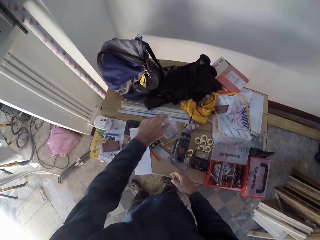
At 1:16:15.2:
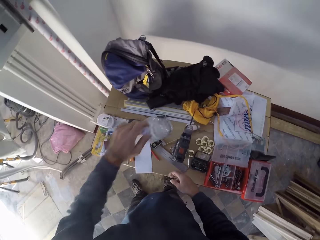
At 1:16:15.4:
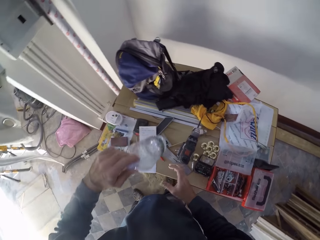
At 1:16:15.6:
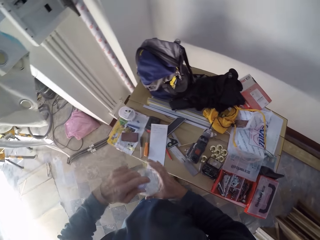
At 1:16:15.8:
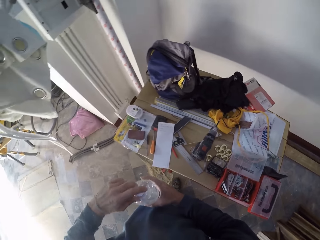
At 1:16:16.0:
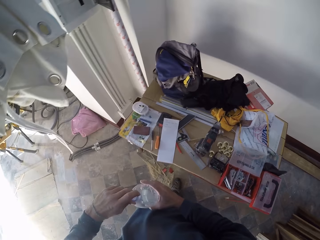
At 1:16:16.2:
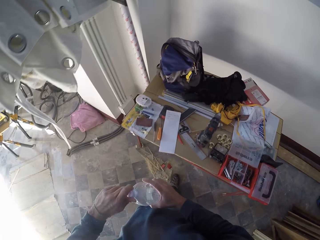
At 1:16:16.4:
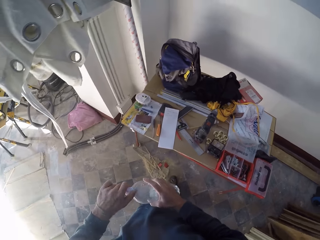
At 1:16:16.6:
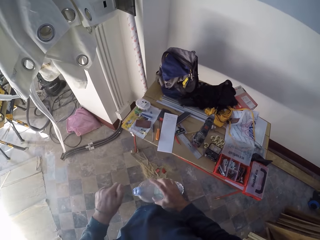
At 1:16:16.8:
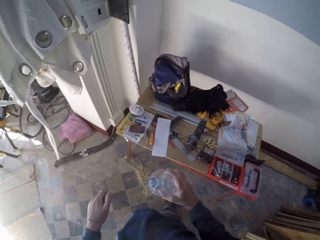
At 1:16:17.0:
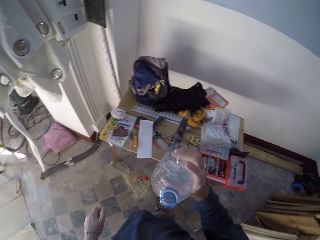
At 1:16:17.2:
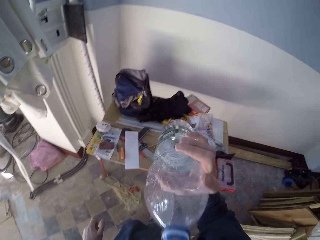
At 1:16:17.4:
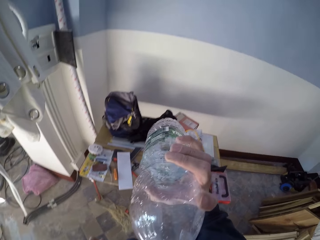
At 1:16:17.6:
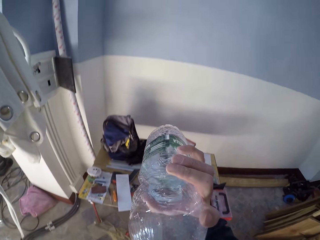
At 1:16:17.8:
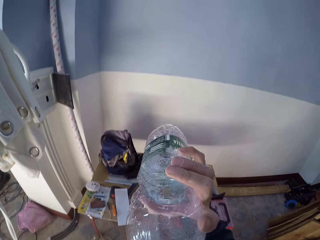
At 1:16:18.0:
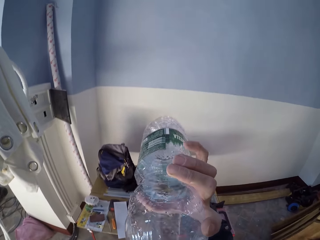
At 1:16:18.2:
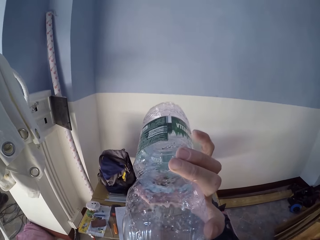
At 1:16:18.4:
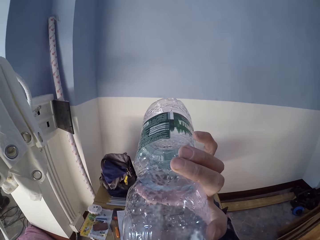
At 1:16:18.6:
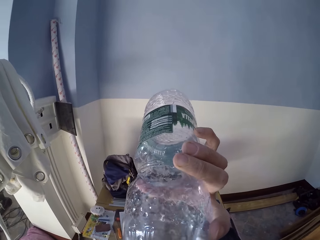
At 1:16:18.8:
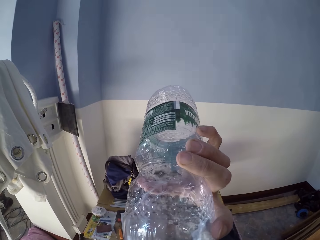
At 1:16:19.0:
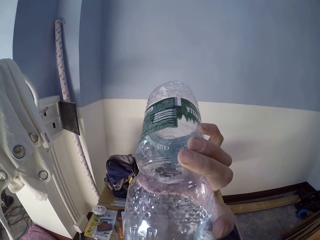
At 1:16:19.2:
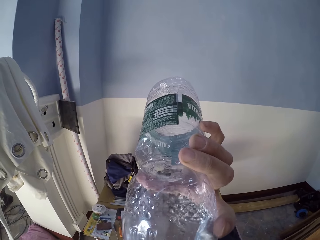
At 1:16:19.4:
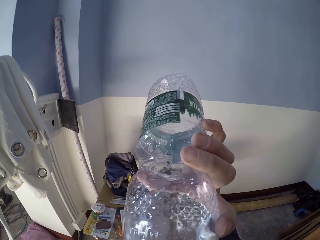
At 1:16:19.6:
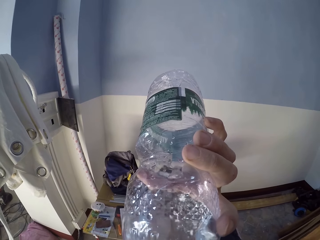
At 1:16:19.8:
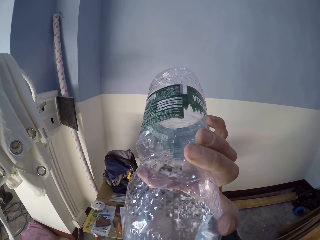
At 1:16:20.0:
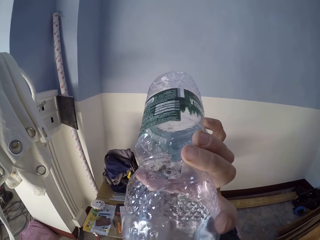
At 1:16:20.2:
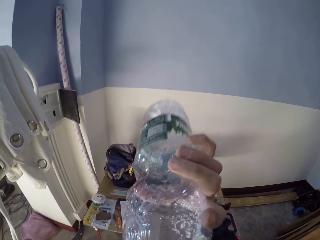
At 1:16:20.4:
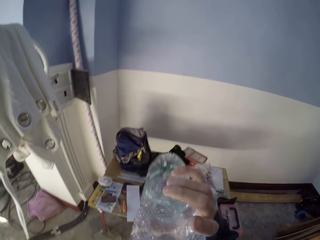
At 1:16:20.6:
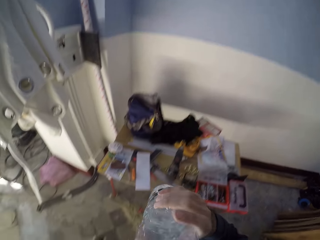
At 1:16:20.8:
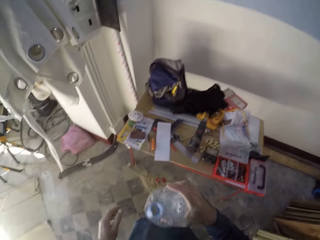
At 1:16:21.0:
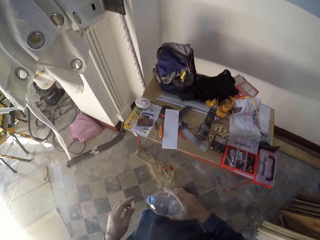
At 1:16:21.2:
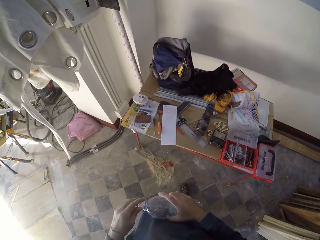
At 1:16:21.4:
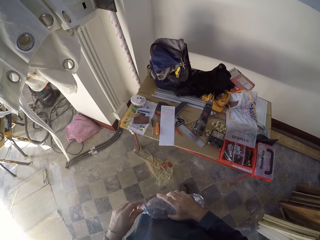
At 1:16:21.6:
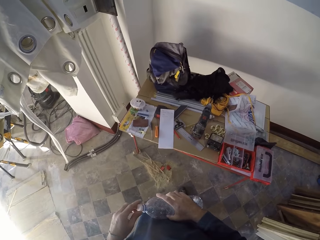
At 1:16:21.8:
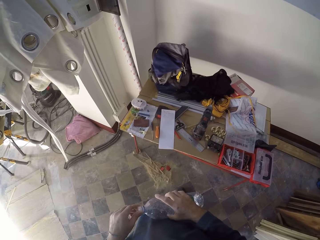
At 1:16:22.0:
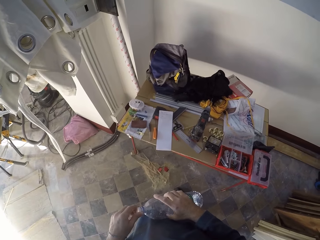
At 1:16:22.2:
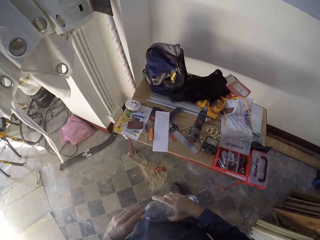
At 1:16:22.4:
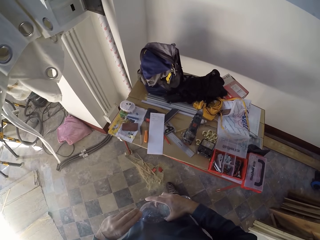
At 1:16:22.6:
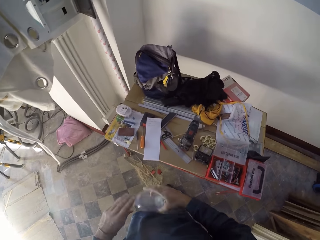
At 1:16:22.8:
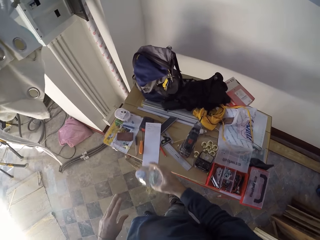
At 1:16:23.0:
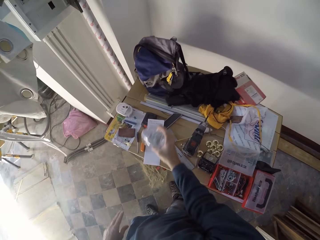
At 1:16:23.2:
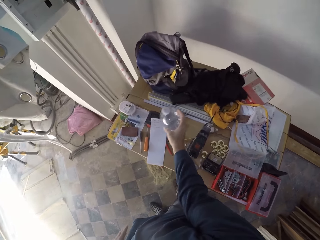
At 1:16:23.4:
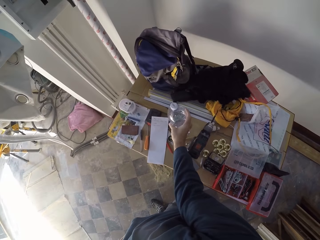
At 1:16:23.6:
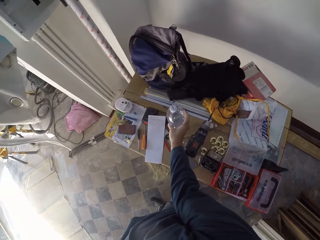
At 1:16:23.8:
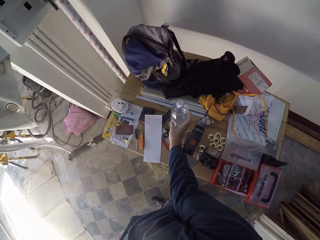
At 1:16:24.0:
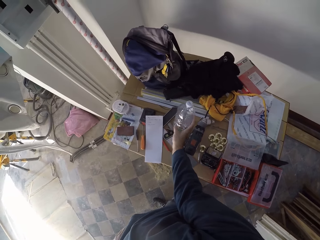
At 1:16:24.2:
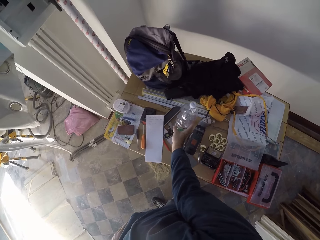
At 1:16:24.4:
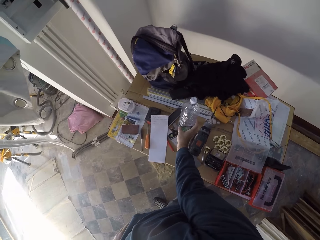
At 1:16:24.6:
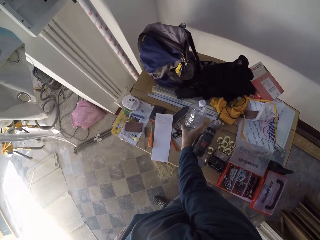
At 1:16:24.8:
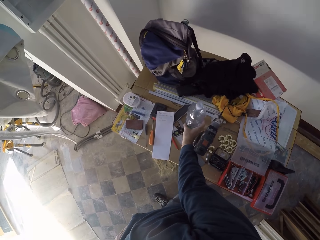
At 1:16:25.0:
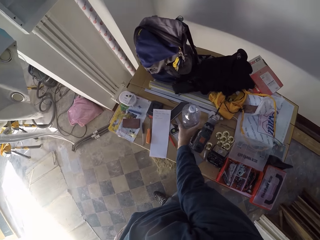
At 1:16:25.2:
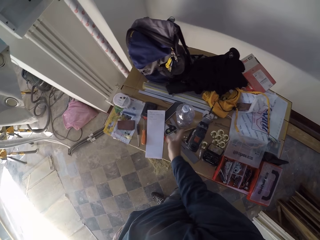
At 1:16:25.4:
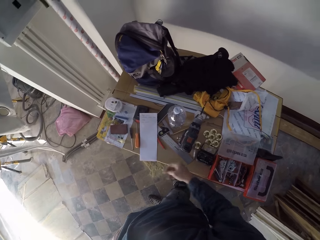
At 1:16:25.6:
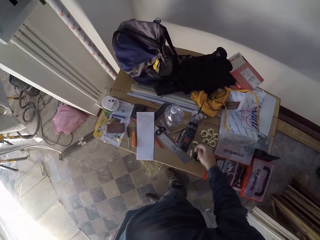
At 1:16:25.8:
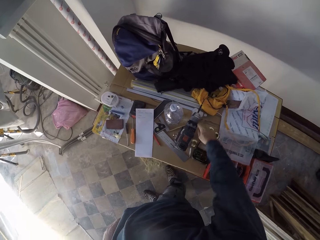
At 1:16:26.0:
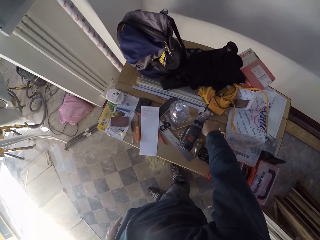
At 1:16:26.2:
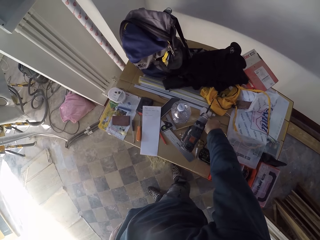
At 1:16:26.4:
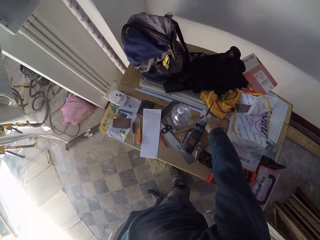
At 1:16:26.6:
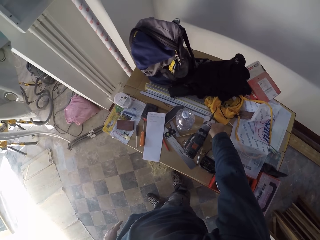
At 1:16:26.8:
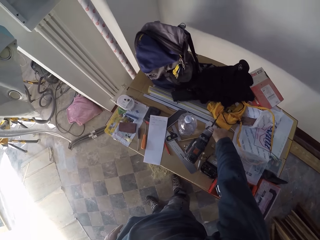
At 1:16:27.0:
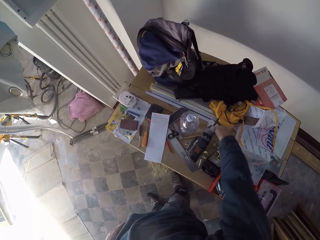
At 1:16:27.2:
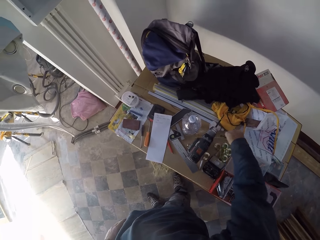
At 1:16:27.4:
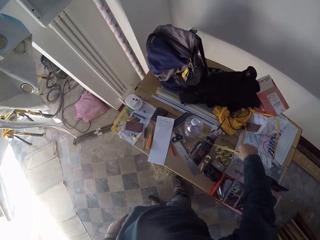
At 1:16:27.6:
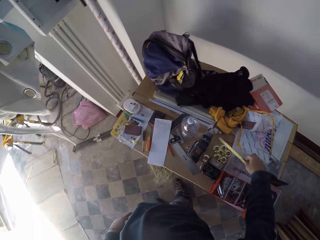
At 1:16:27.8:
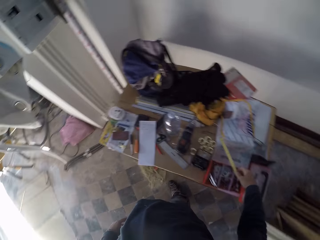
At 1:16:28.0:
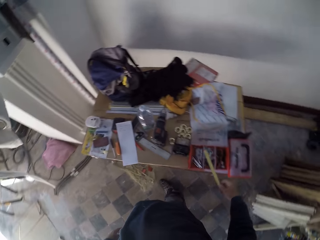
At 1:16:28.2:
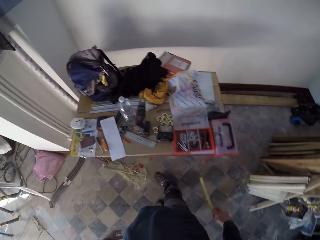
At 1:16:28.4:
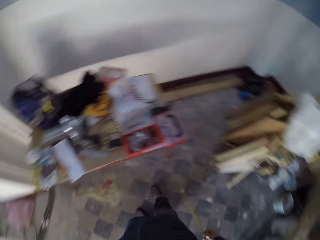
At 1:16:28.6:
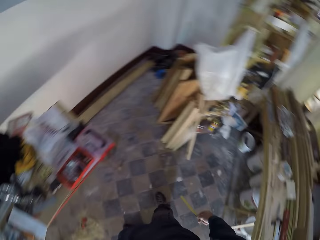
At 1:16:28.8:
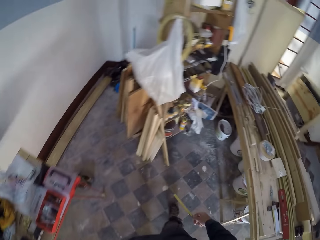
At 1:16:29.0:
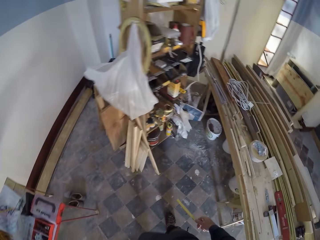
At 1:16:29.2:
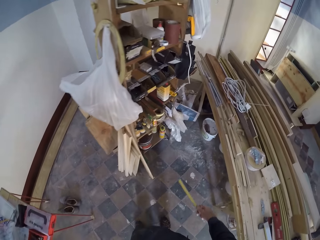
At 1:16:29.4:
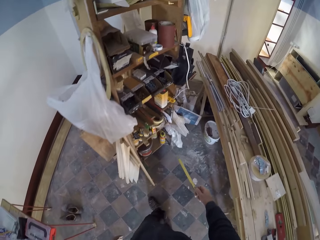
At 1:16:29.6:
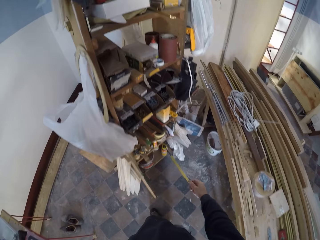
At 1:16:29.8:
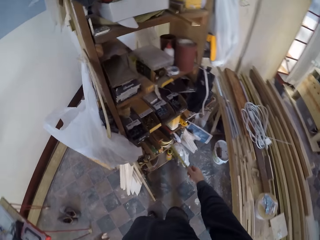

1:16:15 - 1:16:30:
The camera wearer picks a bottle of water from the work table with his right hand. He opens the bottle of water with his left hand. He drinks water from the bottle of water with his right hand. He closes the bottle of water with its lid in his left hand. He drops the bottle of water in his right hand on the work table. He picks a rule or a piece of wood from the work table with his right hand. He walks in the house.

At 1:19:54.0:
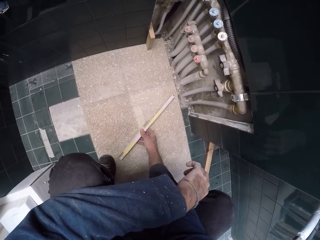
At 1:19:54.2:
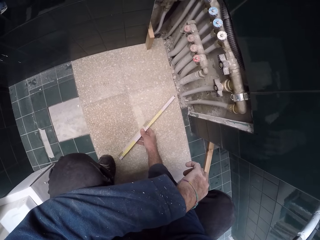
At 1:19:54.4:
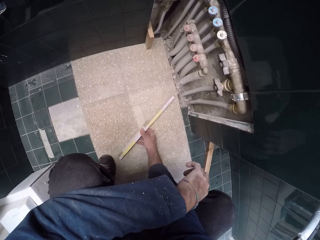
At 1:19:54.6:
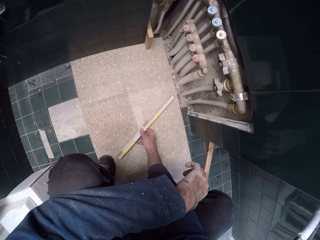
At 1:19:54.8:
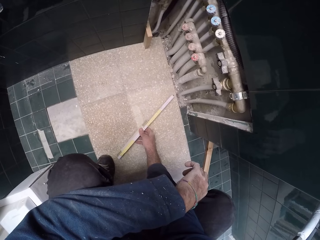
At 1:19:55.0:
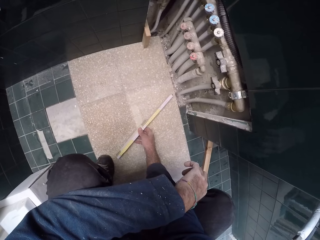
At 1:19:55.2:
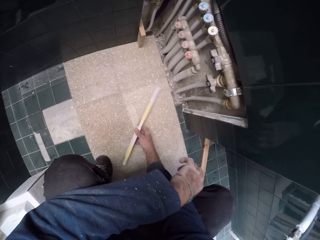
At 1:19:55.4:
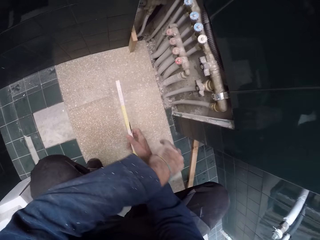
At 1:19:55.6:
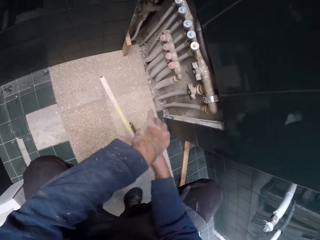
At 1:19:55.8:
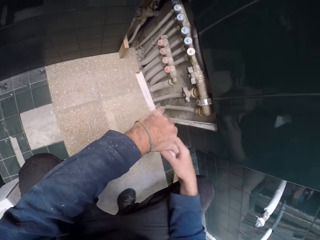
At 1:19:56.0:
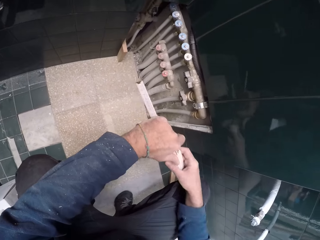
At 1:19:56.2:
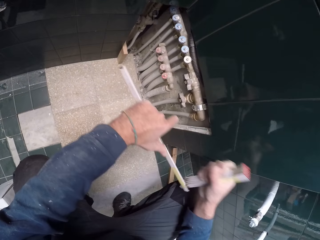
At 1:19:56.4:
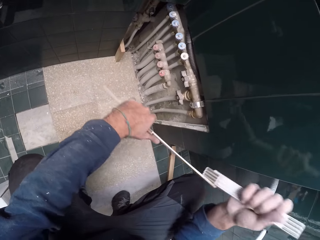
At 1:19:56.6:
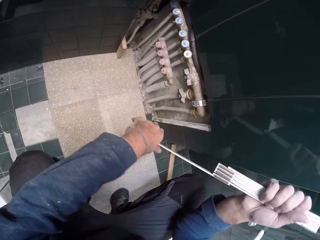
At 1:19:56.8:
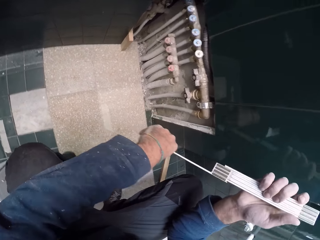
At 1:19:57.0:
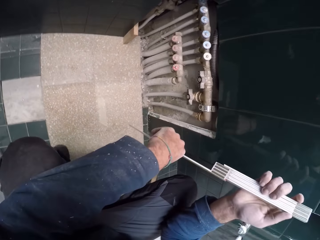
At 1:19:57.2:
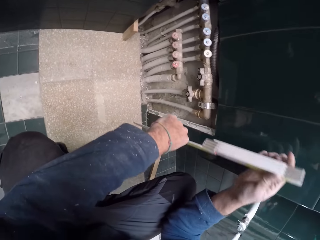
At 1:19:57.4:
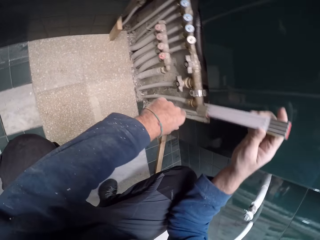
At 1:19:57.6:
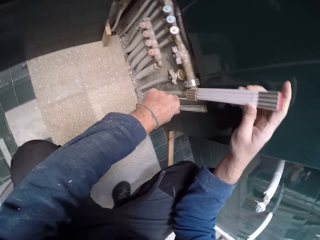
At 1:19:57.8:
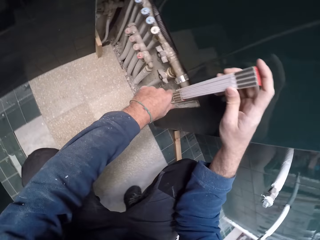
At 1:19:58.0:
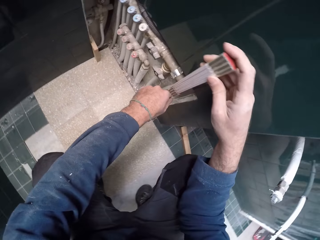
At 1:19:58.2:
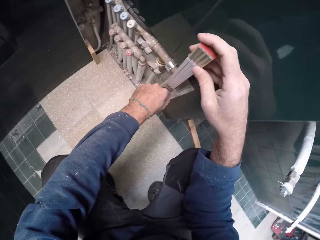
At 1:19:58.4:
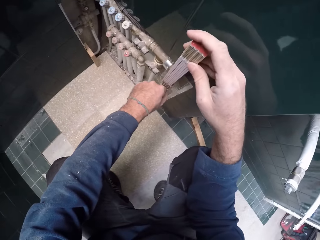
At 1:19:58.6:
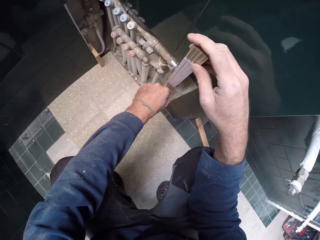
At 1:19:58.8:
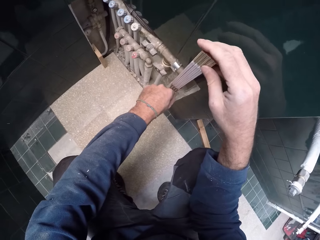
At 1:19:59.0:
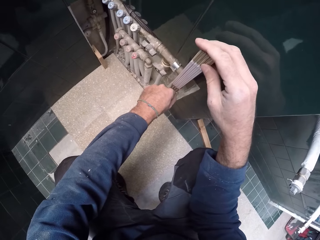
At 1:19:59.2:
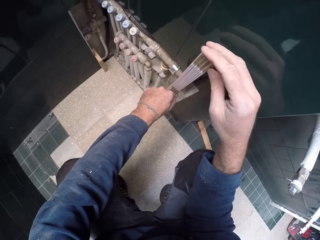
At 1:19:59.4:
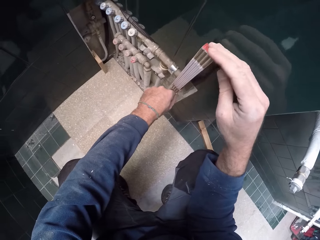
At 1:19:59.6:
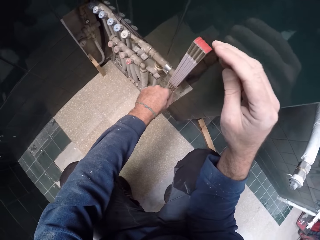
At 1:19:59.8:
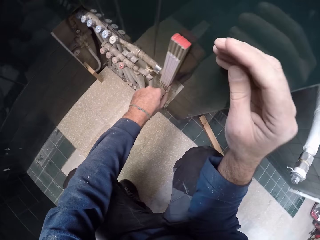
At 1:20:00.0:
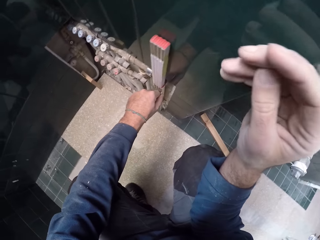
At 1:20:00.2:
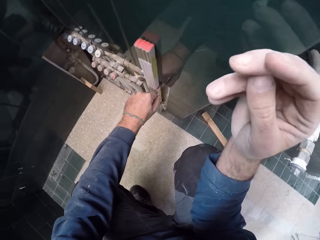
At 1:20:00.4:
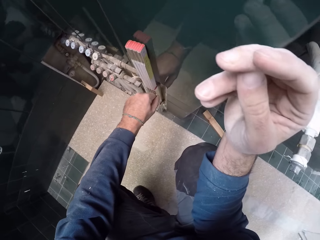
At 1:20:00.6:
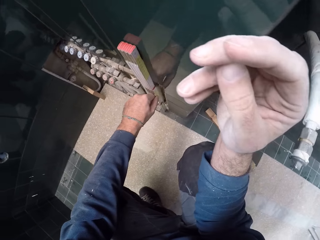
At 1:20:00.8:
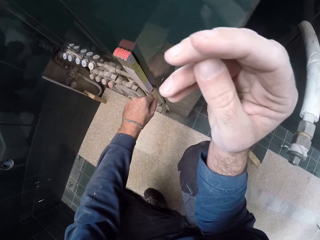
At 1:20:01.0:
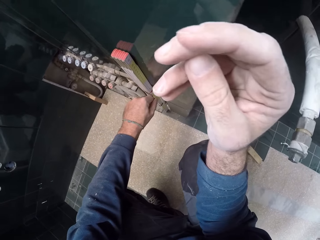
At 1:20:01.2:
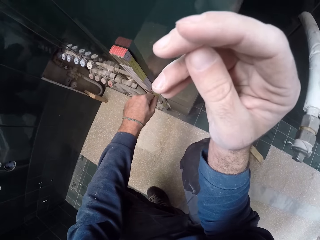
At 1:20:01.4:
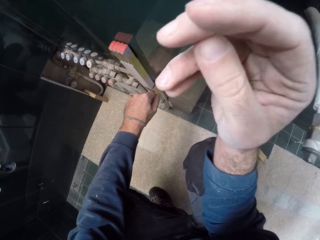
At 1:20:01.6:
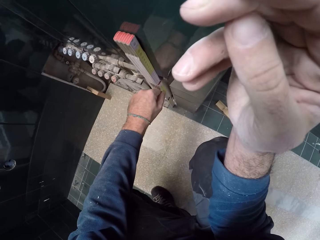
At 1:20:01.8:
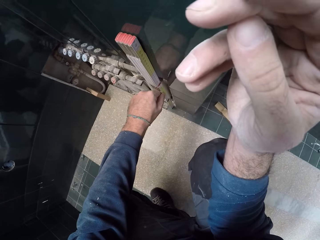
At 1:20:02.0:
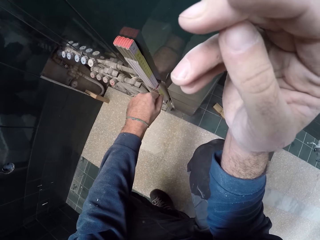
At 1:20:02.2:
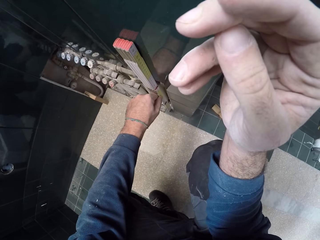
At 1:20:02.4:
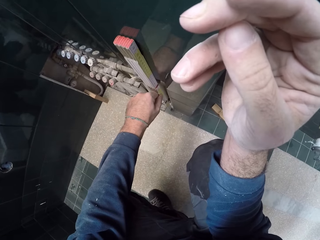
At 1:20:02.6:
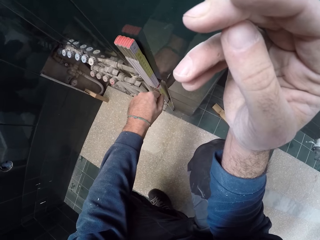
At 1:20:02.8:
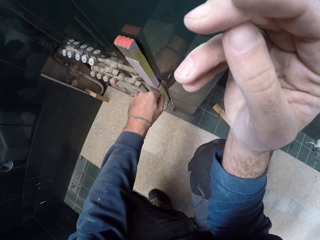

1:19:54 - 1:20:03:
The camera wearer opens the foldable ruler with both hands. They take a measurement of the duct with the foldable ruler against the wall.
